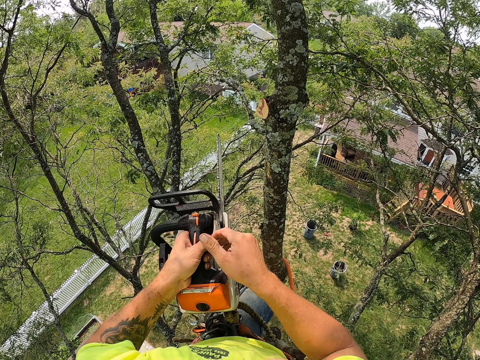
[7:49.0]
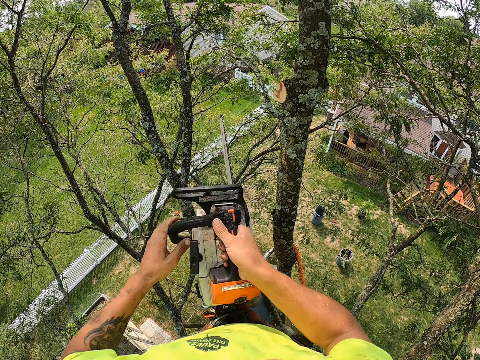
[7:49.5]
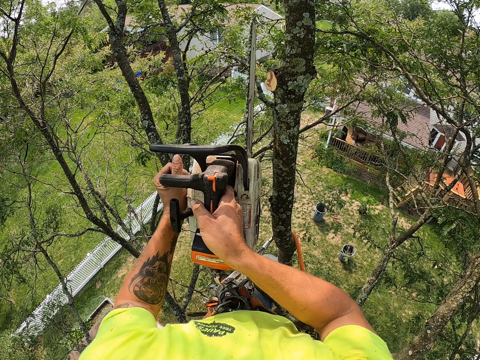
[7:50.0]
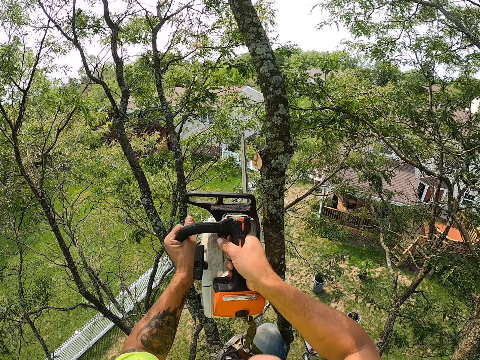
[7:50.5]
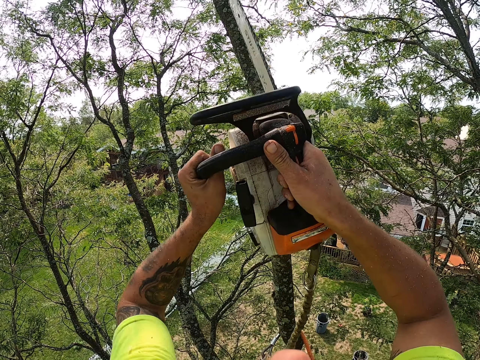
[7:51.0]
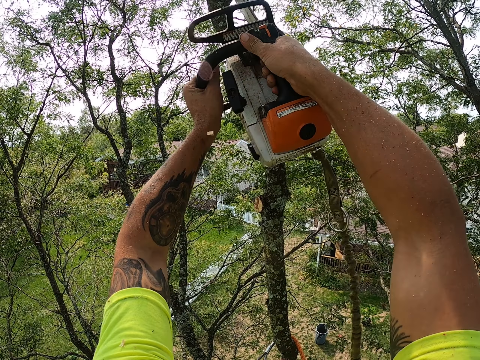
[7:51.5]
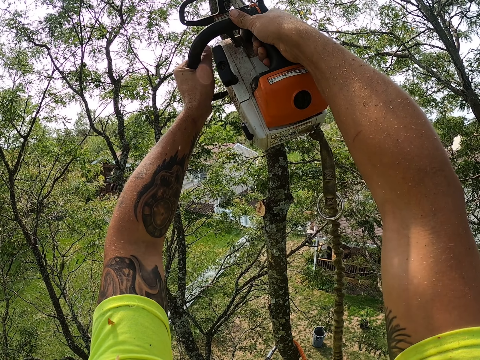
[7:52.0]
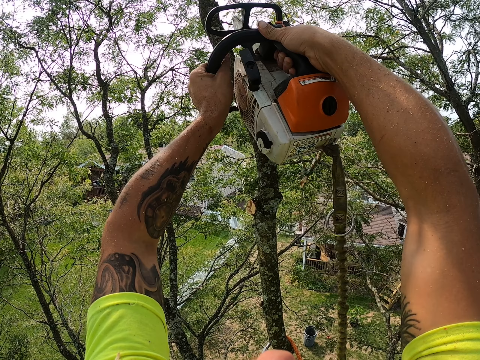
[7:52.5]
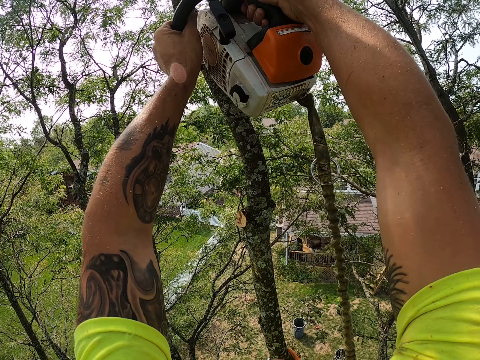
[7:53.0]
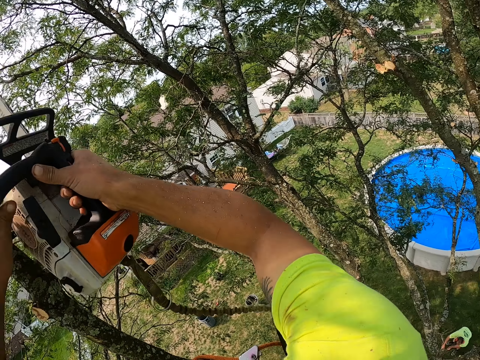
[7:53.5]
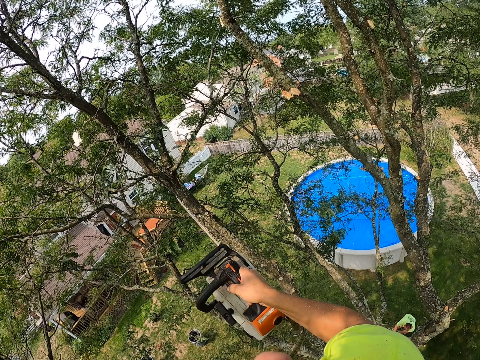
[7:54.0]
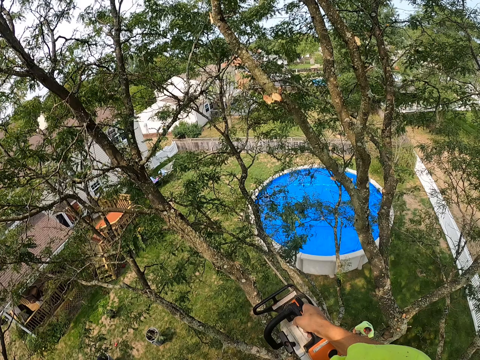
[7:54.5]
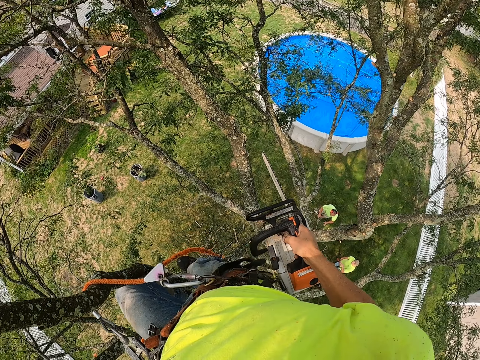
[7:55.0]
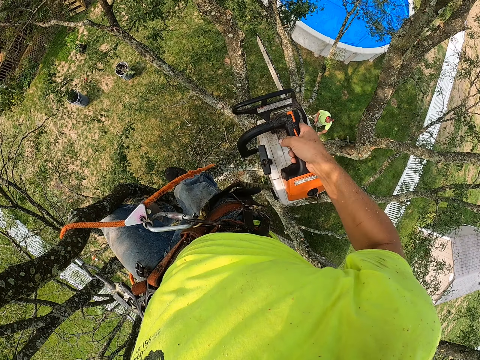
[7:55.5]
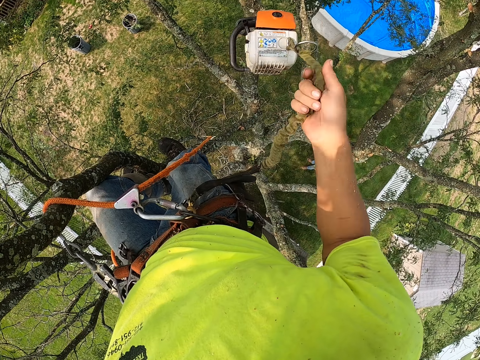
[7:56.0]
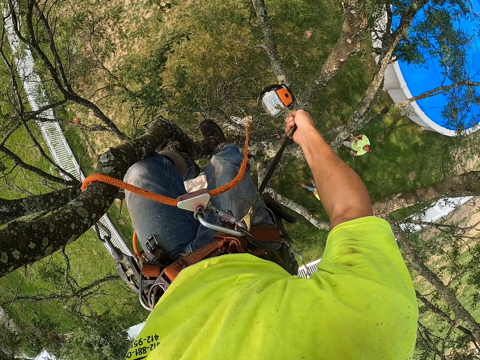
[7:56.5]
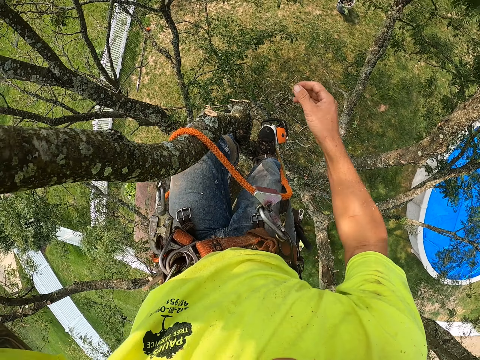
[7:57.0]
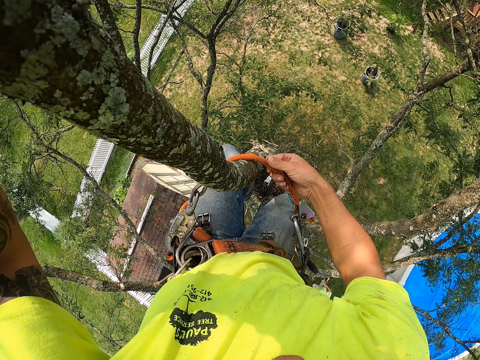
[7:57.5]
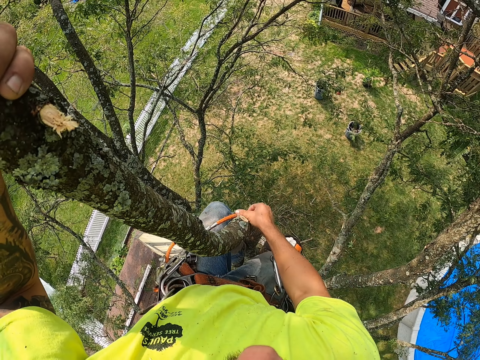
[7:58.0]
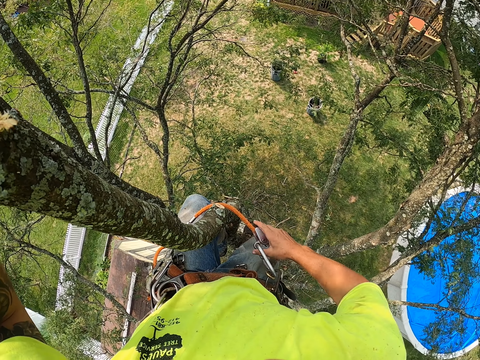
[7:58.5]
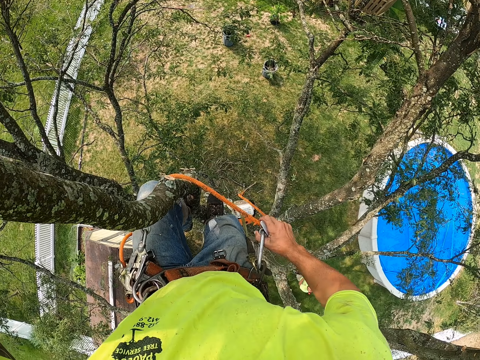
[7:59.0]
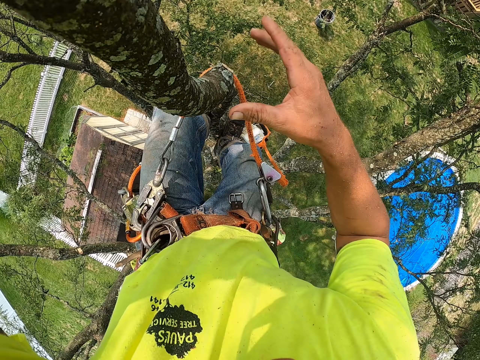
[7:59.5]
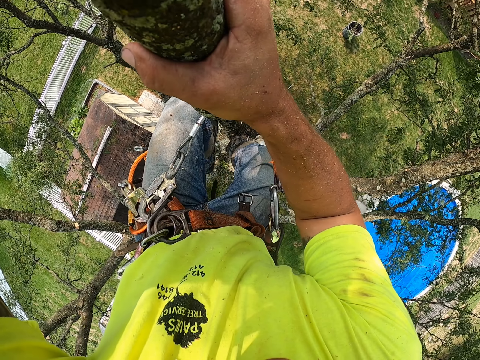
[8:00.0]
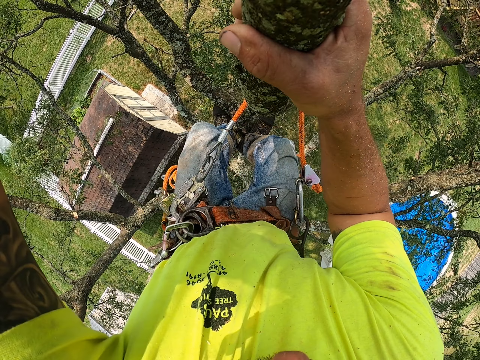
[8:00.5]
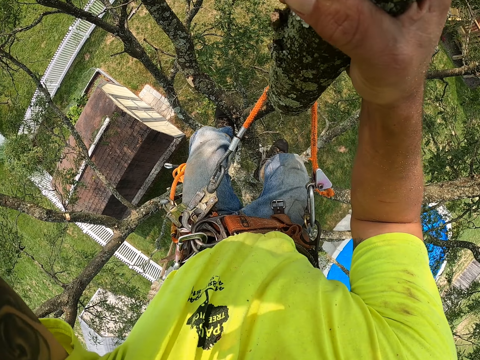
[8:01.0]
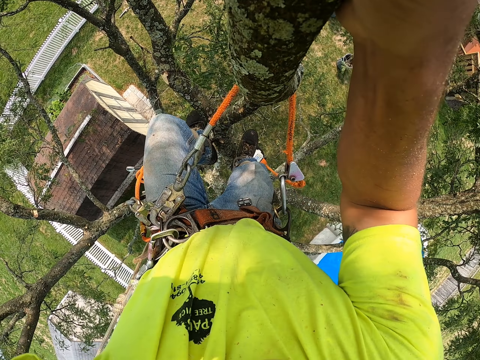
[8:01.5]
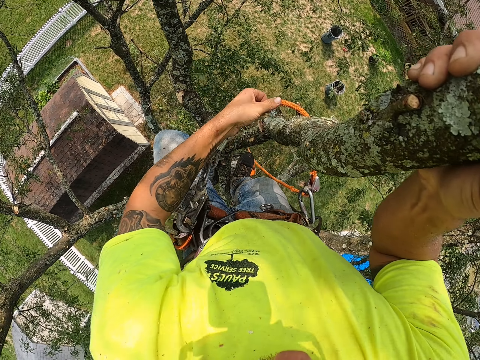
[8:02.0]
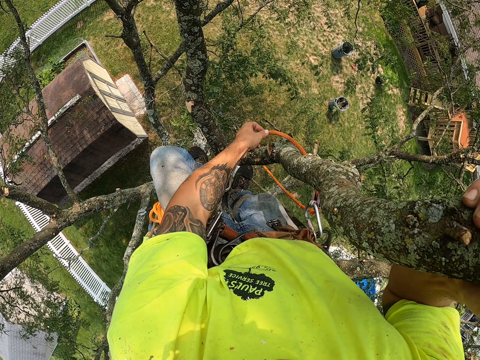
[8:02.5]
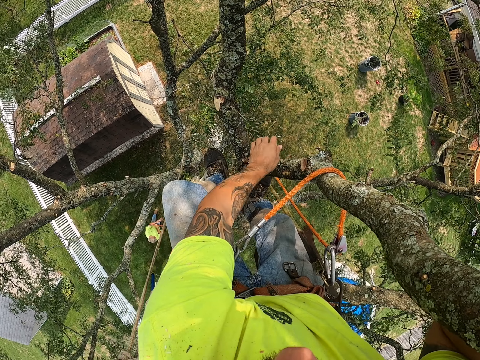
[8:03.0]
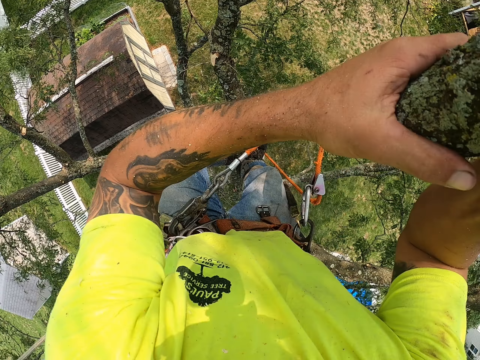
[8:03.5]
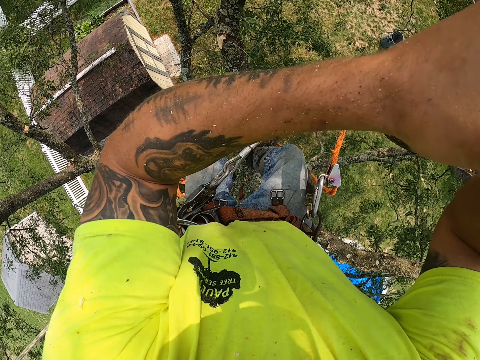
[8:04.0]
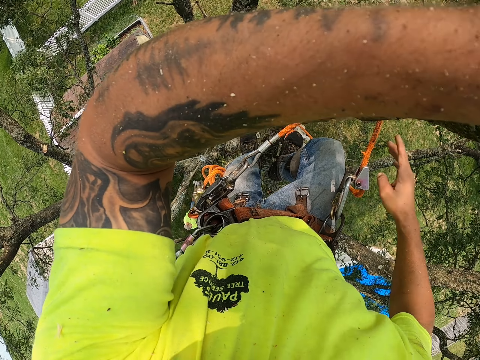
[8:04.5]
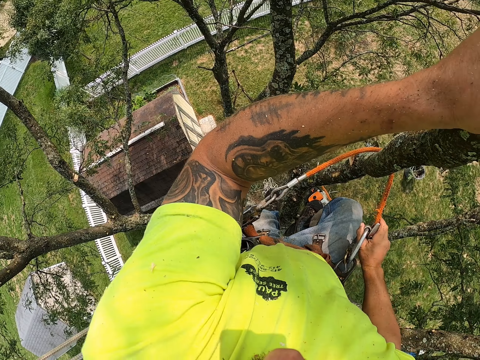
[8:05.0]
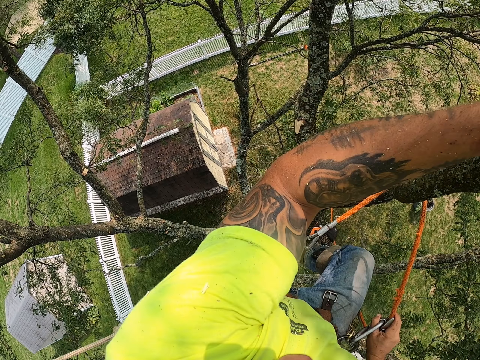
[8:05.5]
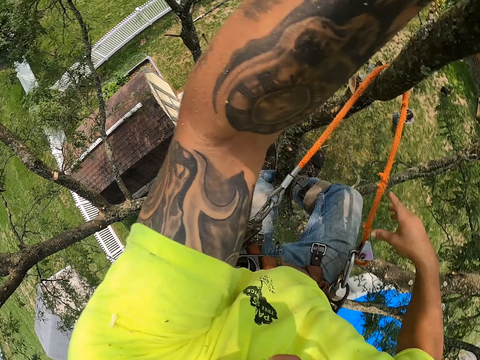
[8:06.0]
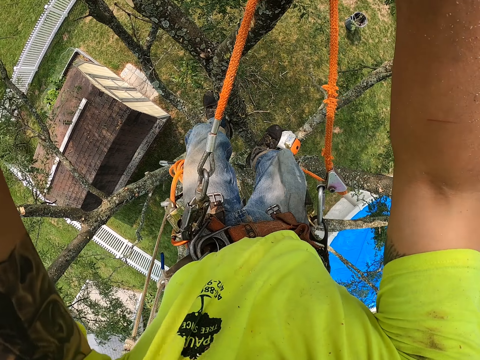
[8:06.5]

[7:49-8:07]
The camera wearer holds the chain saw with his hands. He cuts off some branch of the tree with the chain saw in his hands. He releases down the chain saw via the belt with his right hand. He looses the rope with his right hand. He climbs down the tree. He adjusts the rope with his hands.

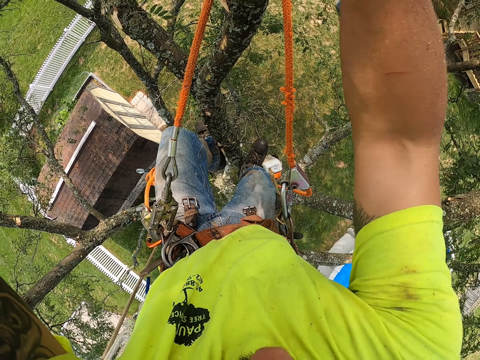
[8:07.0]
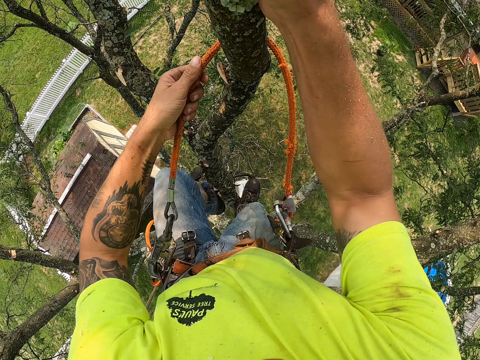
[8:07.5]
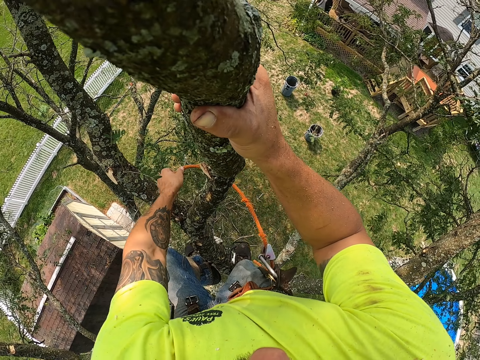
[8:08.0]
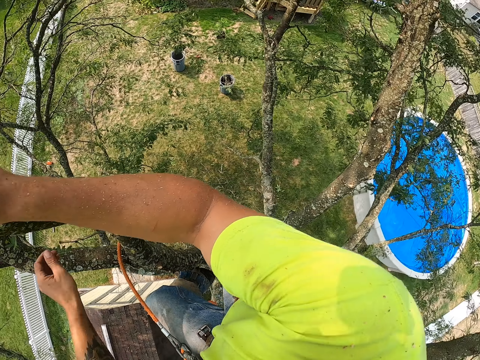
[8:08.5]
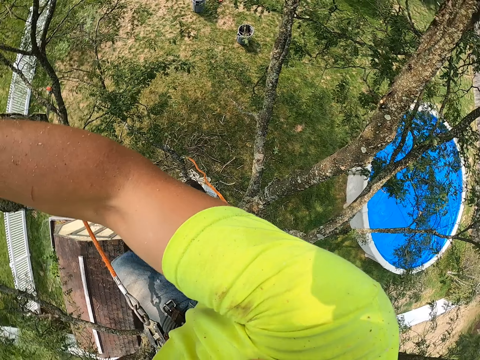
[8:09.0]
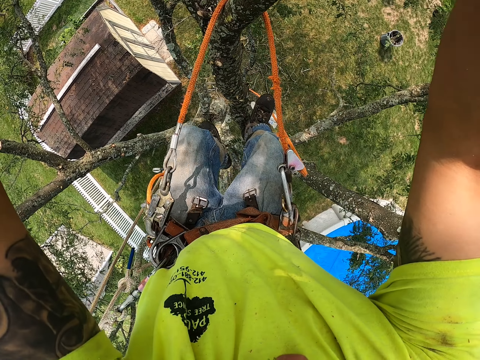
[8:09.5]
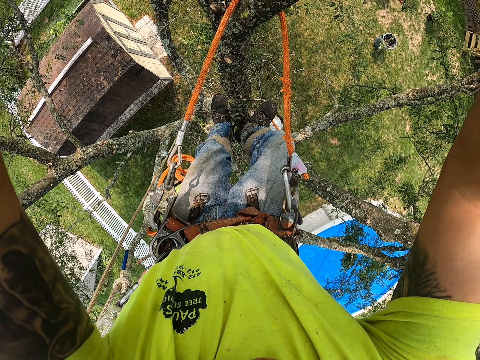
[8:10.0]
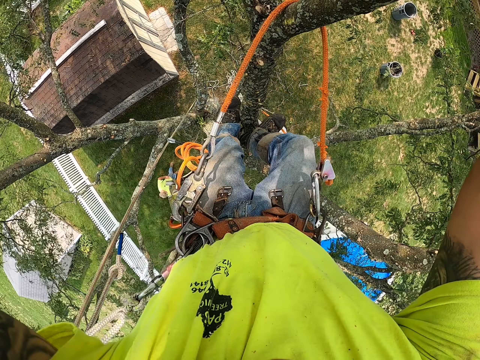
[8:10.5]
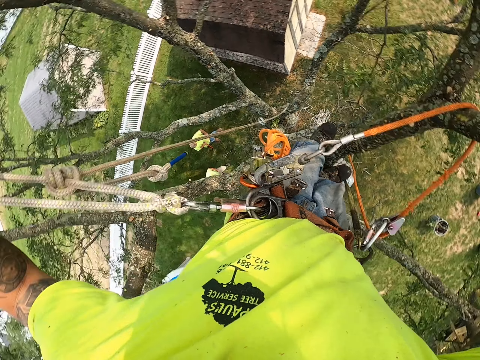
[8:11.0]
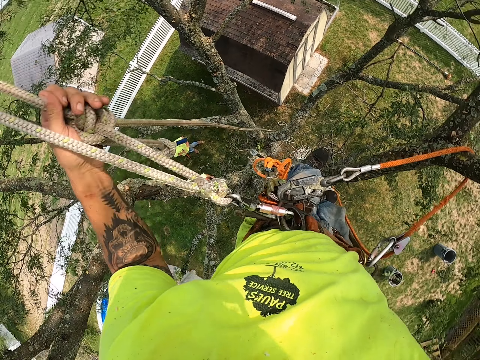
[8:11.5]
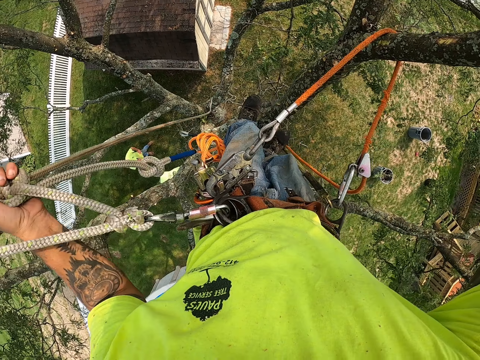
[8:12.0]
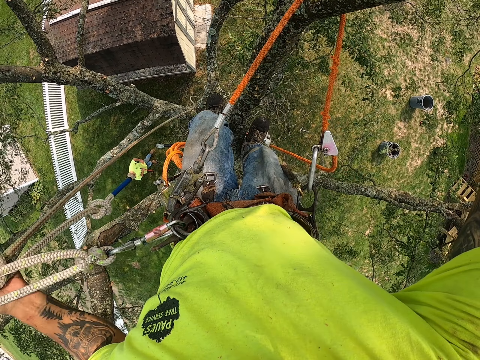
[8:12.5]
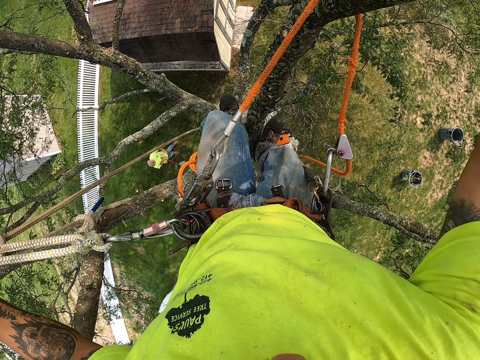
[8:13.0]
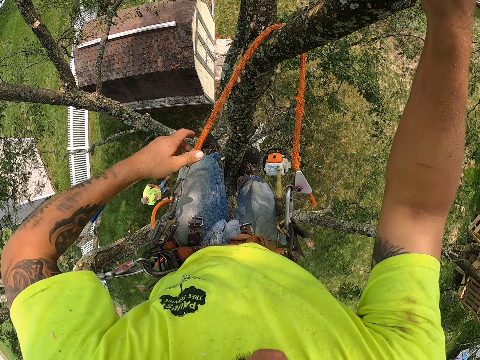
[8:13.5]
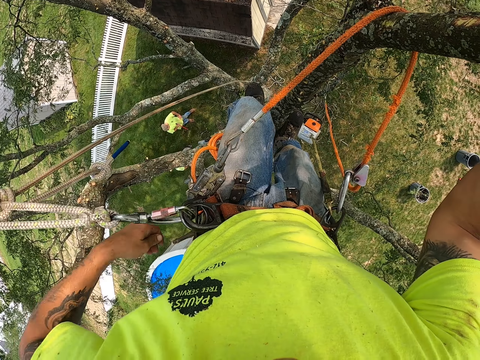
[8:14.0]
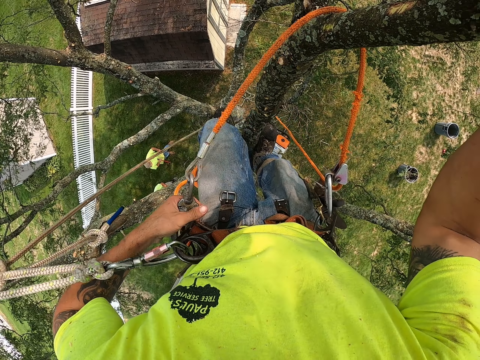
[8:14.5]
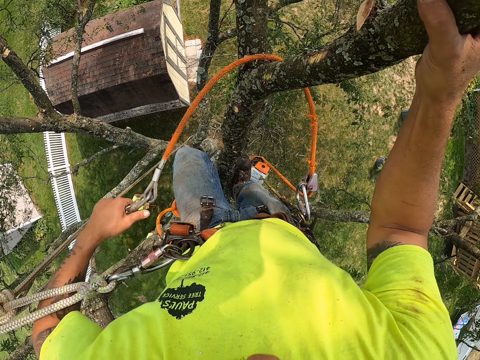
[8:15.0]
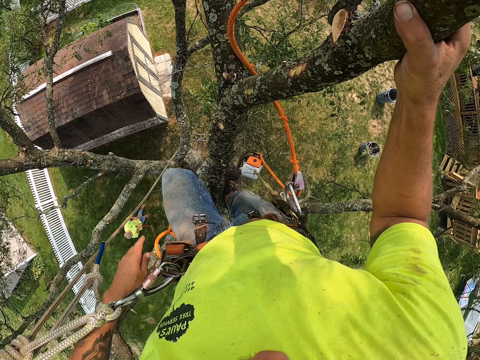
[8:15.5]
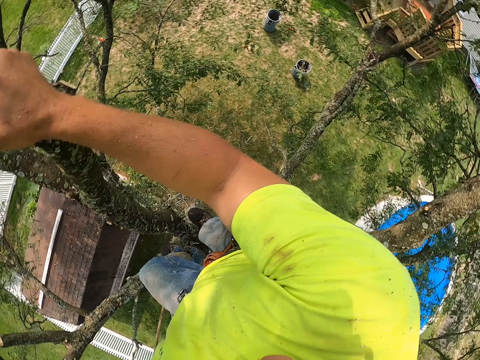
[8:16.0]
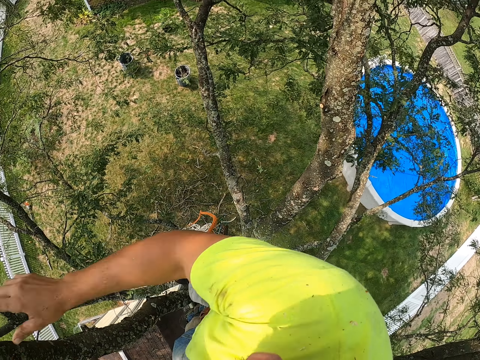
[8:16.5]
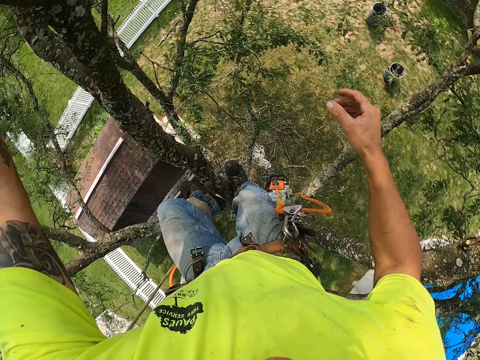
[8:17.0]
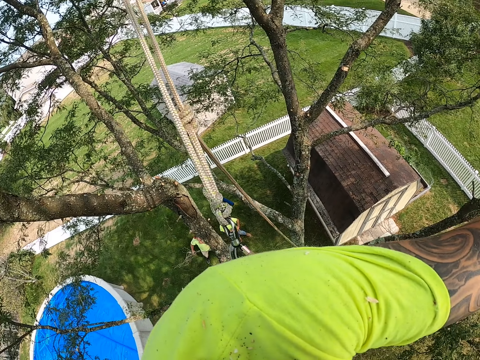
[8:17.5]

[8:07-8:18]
The camera wearer adjusts the rope. He loosens the adjustable grip hitch around his belt. He unlocks the rope.
